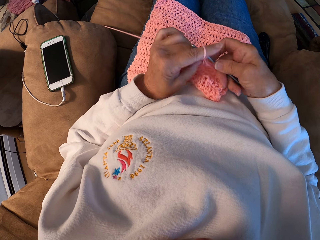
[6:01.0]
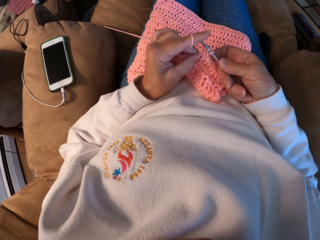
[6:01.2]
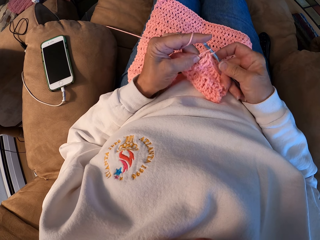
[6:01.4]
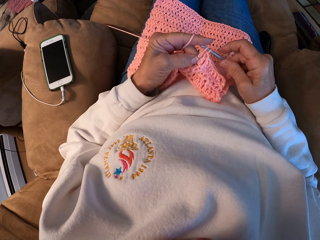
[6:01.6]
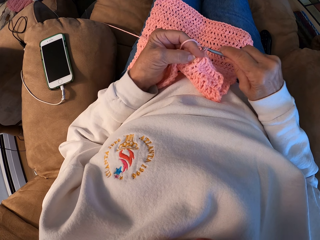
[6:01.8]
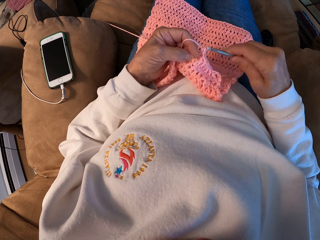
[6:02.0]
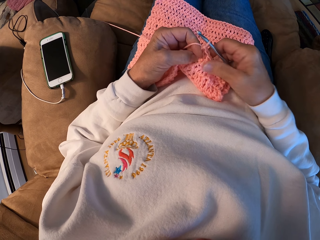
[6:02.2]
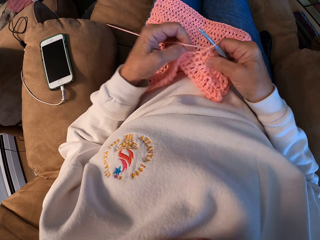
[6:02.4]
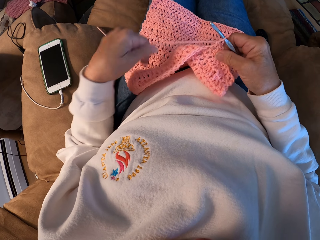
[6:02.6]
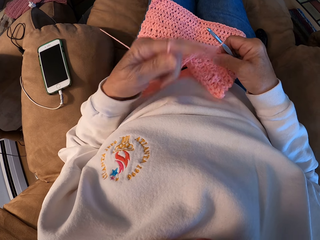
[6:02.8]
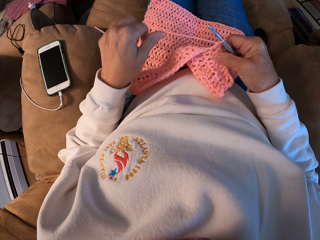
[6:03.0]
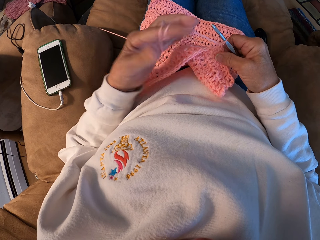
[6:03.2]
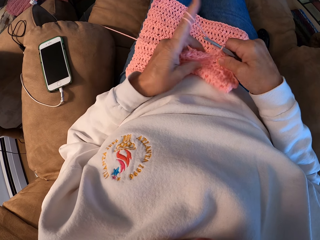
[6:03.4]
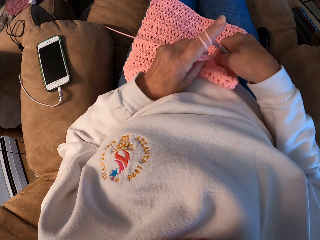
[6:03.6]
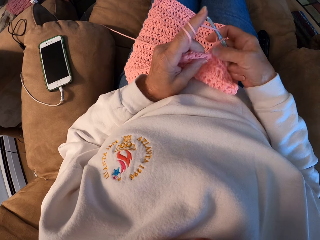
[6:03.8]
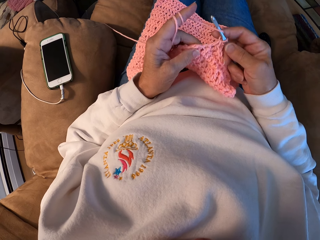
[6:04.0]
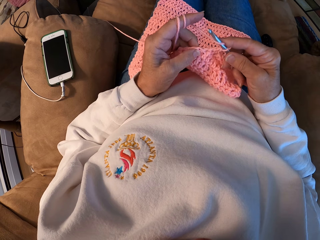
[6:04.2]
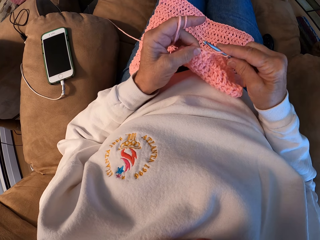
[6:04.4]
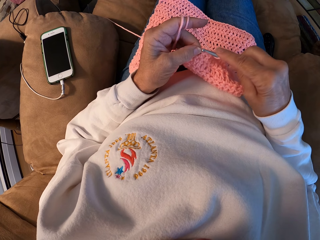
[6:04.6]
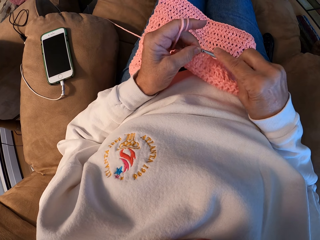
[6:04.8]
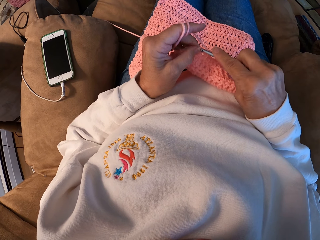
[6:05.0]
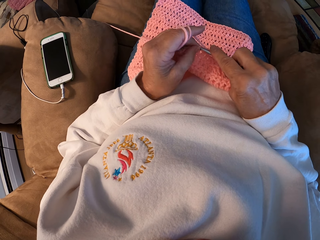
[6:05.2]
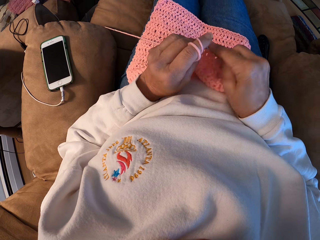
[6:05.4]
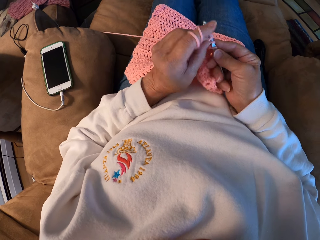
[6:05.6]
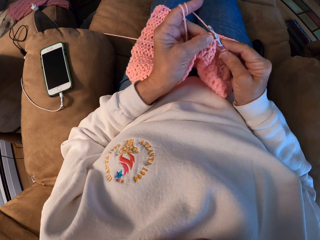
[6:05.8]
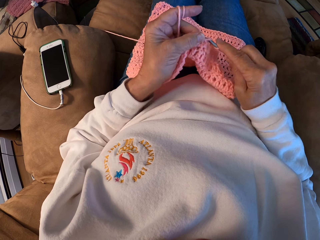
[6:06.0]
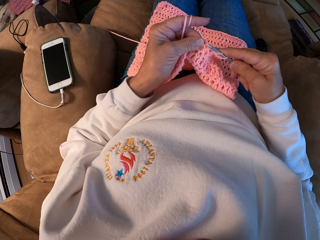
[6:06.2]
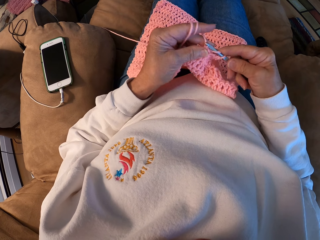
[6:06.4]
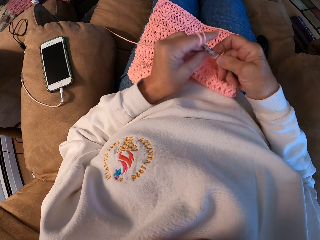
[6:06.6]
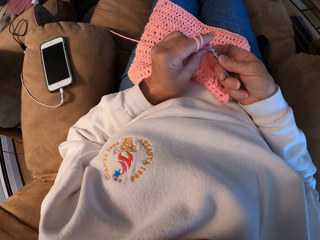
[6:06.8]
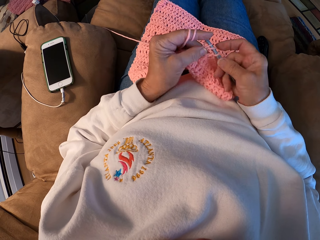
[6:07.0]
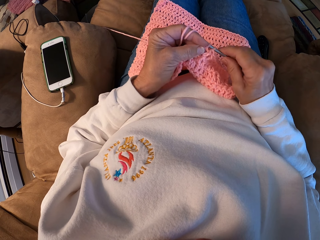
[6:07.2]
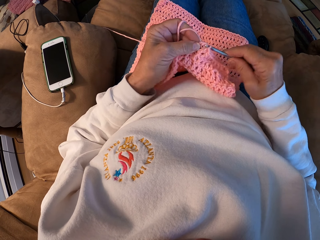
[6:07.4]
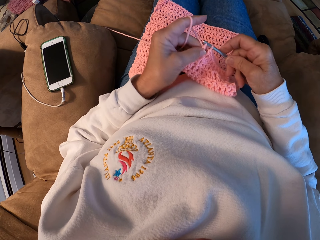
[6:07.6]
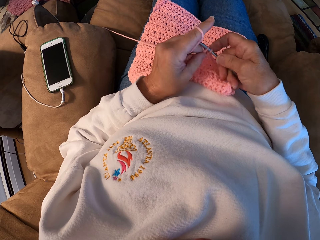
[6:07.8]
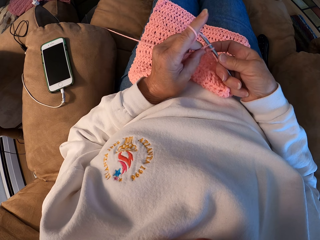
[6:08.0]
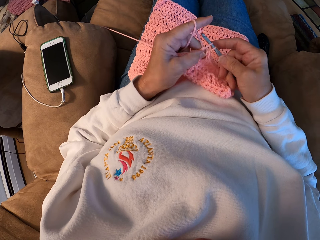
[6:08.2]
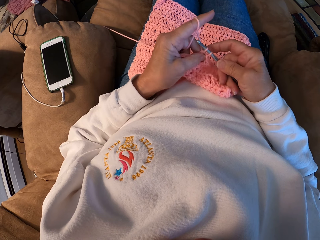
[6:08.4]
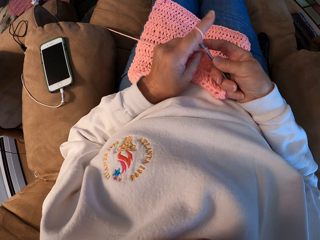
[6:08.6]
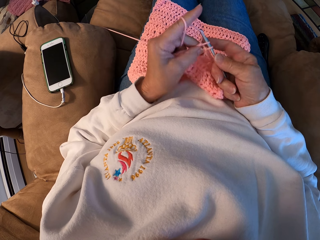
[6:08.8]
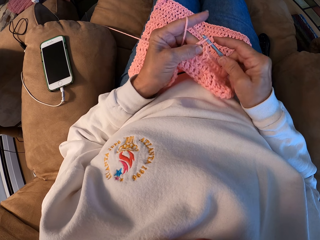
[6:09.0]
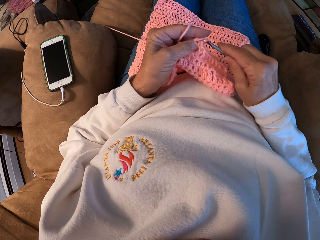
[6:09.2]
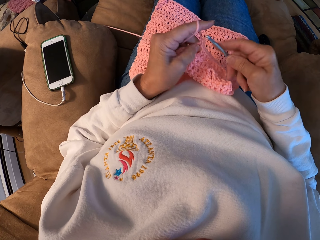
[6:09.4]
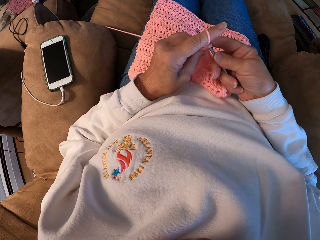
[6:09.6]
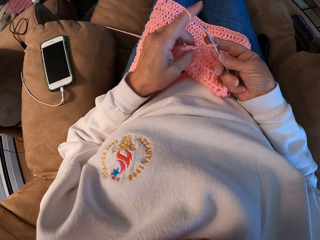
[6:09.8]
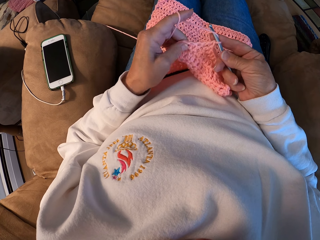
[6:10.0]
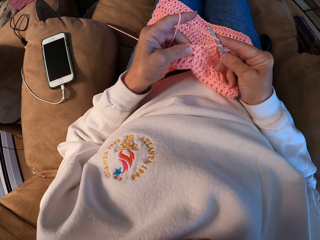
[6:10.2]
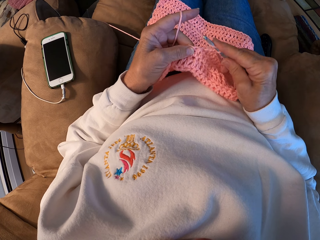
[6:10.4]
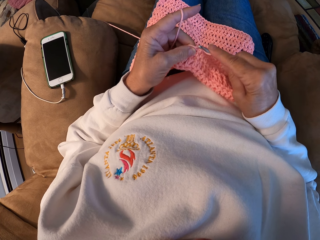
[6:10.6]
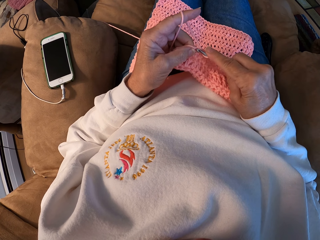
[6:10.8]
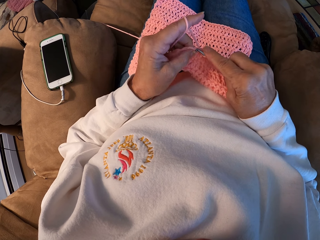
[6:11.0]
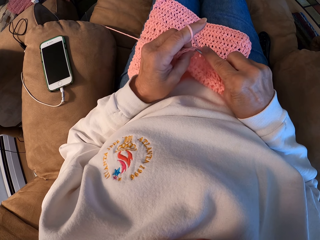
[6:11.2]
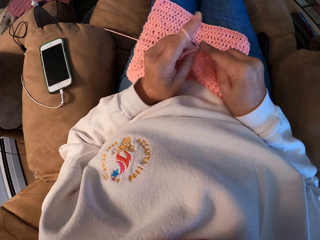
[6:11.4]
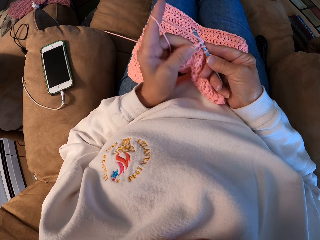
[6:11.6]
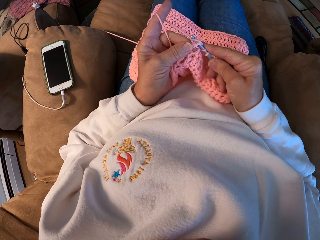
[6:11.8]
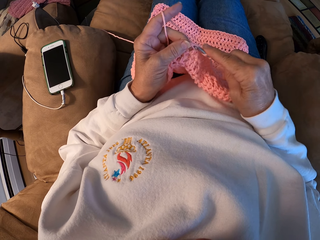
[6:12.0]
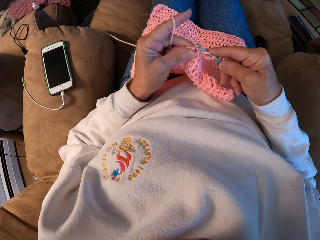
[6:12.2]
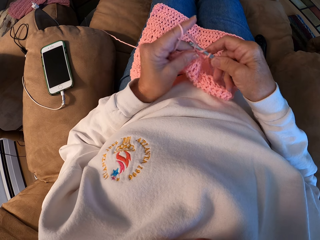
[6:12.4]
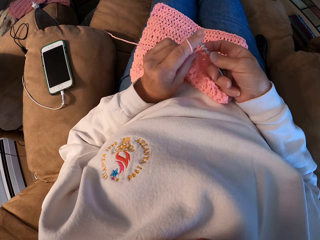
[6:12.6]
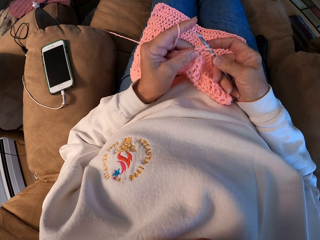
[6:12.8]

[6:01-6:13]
The camera wearer winds the thread on his finger. He crochets the yarn with the hook.

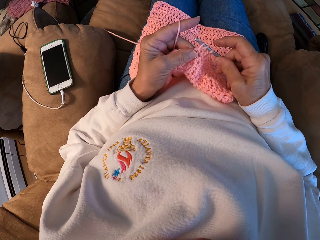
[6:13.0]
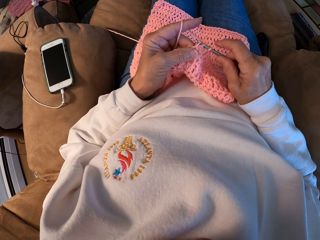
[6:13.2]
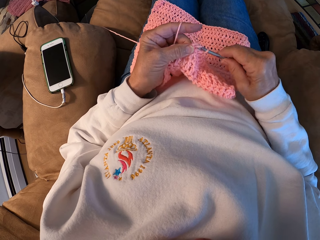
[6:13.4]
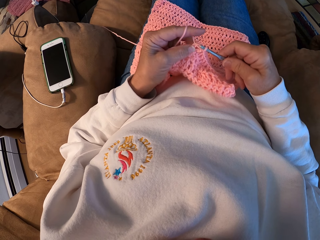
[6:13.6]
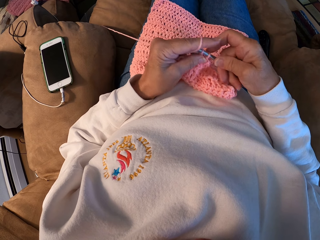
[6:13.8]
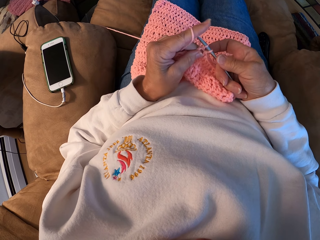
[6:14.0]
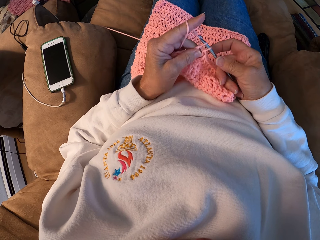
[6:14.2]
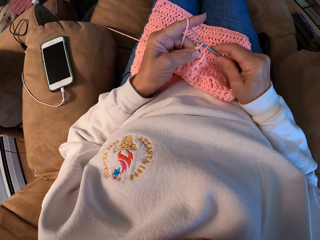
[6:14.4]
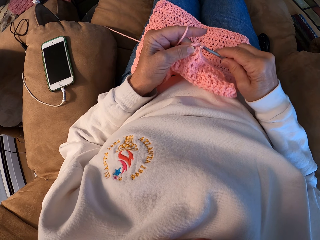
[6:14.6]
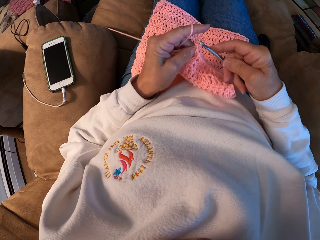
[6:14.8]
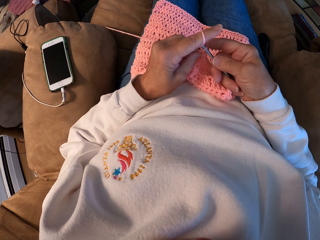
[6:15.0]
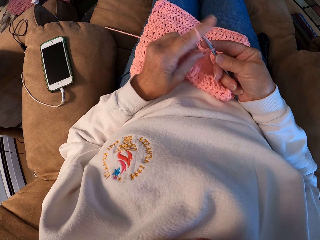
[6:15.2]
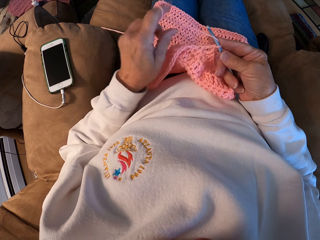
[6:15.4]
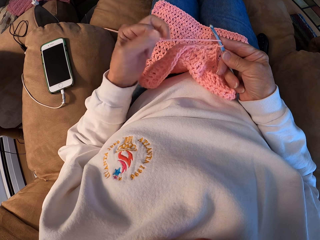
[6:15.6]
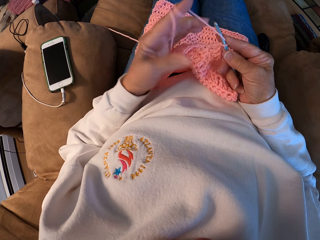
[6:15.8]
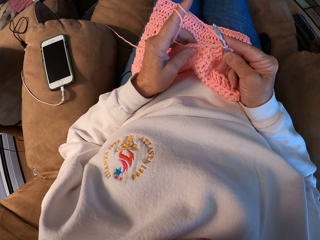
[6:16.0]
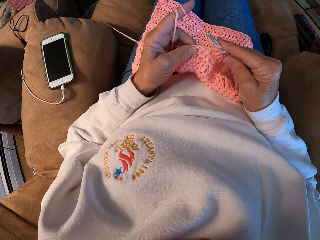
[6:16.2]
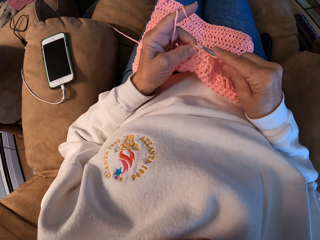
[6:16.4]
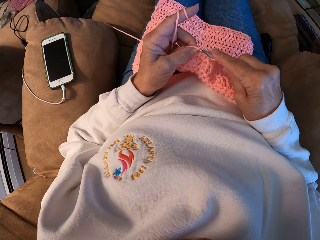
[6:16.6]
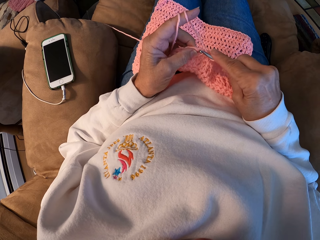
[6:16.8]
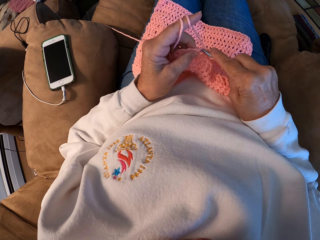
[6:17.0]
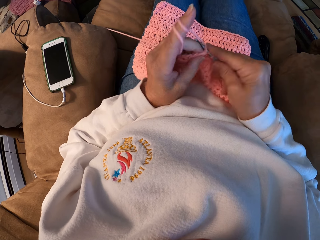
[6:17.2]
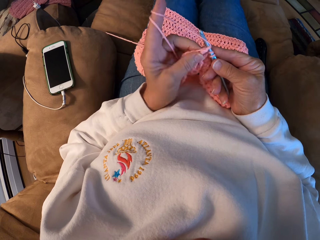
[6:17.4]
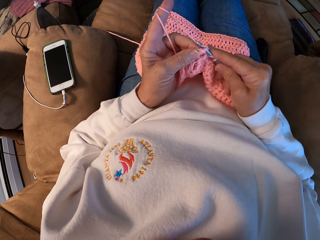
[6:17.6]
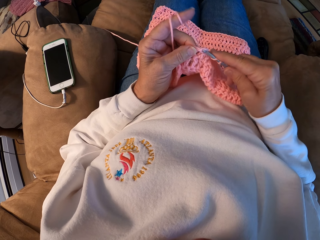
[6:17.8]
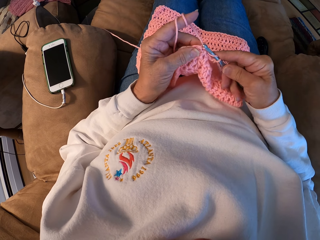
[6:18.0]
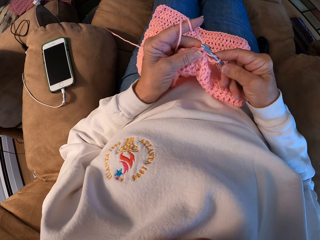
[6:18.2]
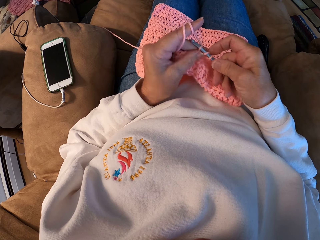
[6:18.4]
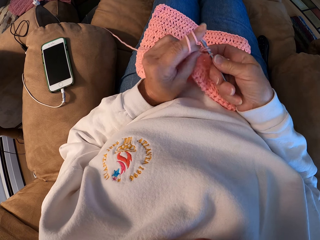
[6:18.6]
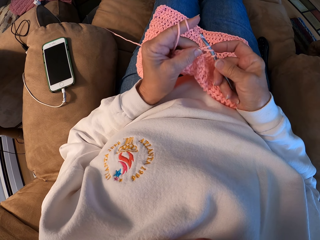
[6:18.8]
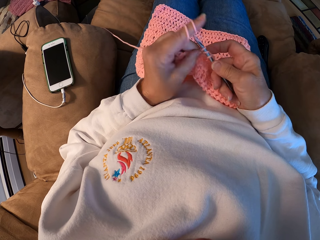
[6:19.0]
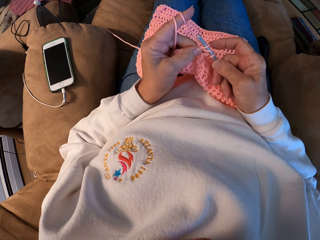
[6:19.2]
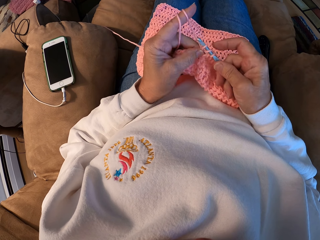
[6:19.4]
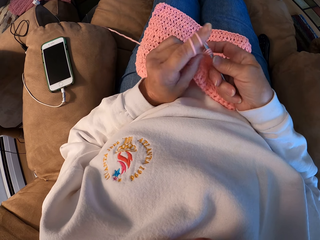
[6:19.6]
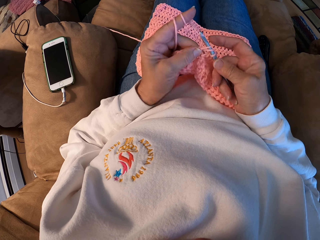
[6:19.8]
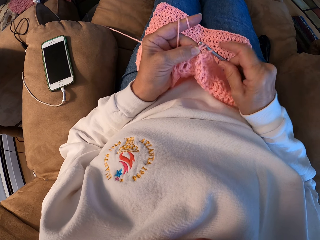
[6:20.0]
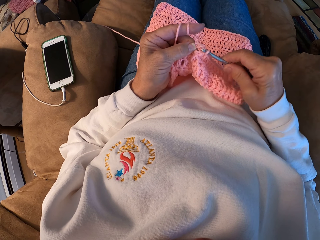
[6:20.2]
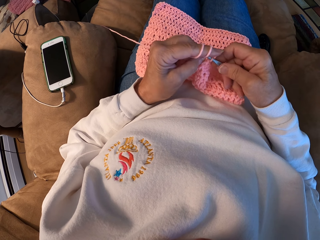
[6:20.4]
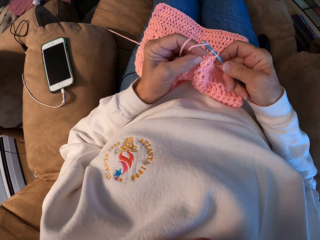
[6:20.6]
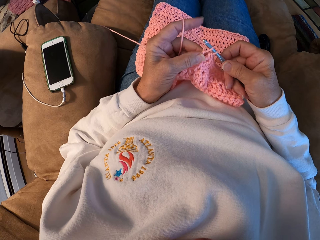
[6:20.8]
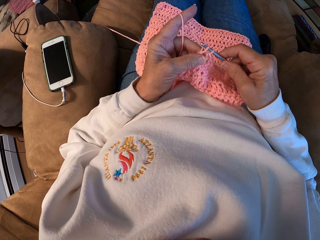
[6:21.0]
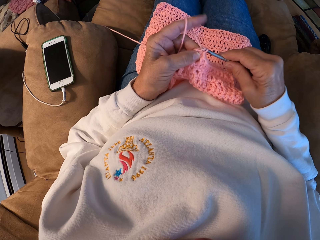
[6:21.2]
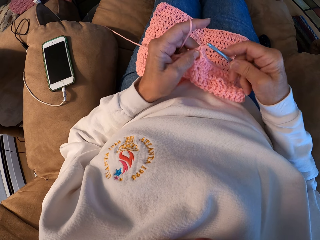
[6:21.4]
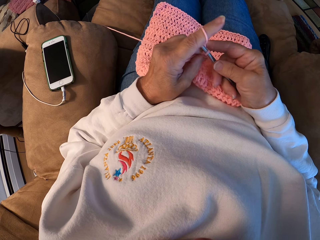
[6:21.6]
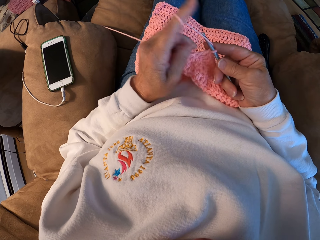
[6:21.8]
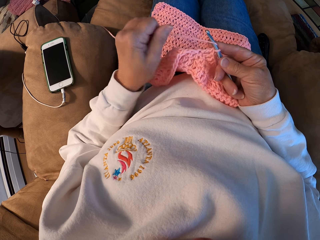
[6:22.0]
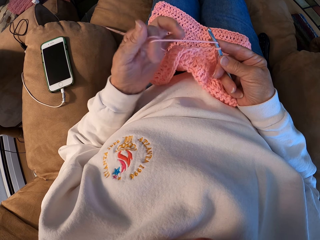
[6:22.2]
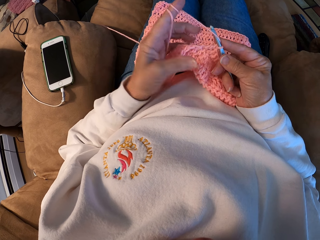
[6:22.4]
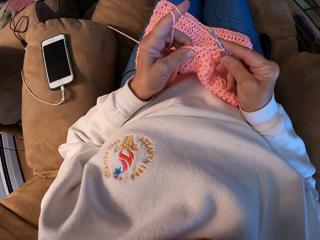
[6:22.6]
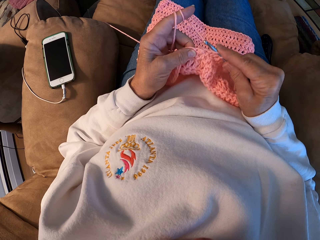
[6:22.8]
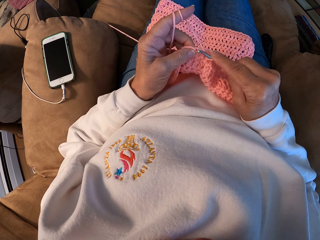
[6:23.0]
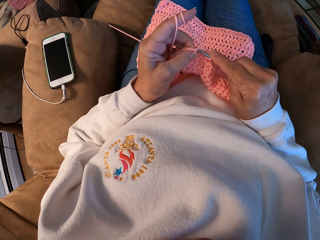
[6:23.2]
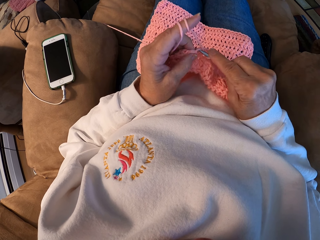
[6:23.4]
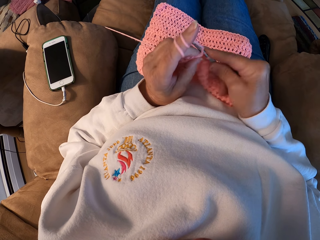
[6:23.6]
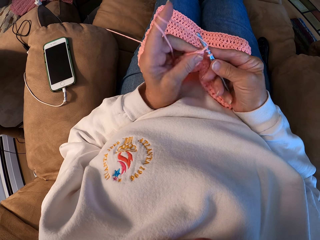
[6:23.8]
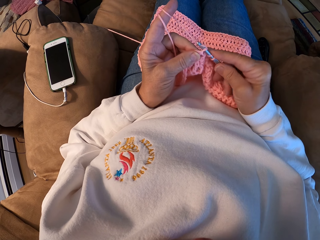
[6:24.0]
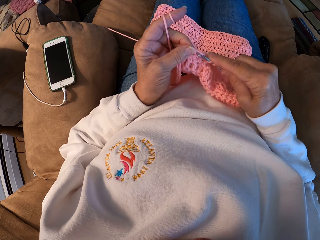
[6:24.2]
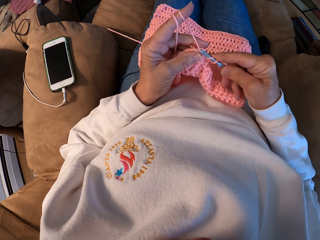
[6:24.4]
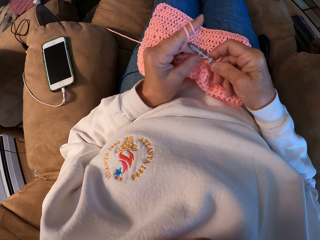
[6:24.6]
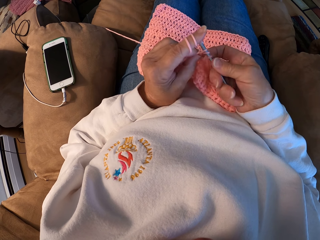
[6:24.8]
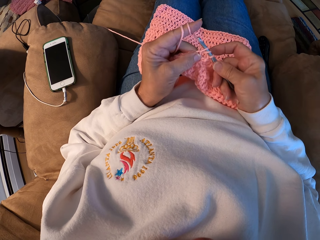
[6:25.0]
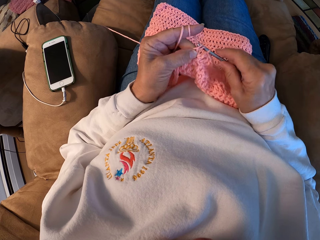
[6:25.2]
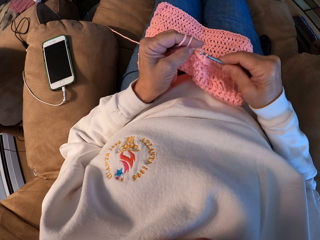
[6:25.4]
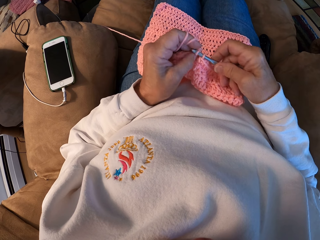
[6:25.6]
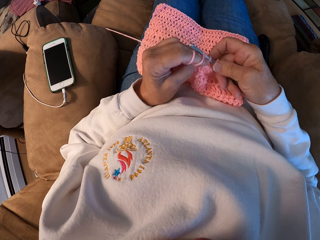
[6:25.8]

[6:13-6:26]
The camera wearer winds the thread on his finger. He knits the sweater fabric. He winds the thread on his finger. He knits the sweater fabric.
